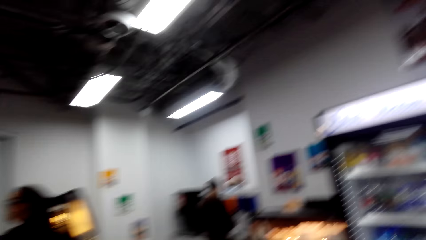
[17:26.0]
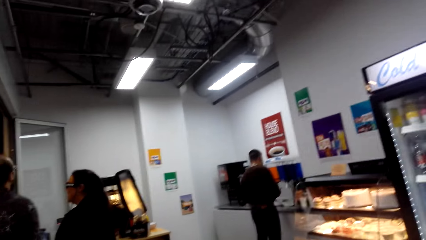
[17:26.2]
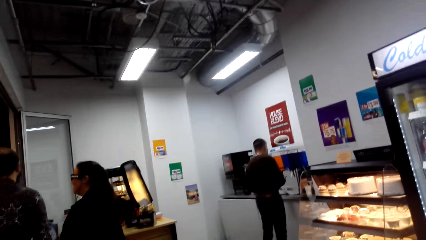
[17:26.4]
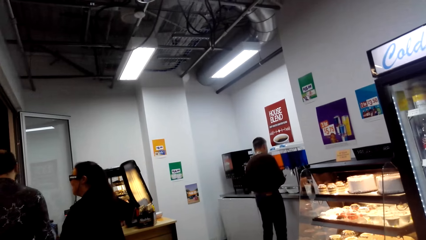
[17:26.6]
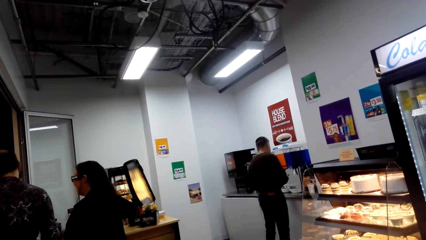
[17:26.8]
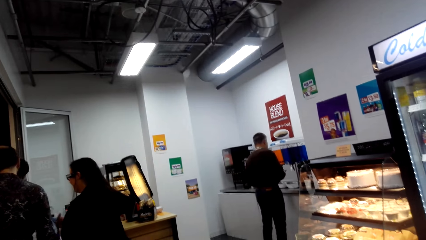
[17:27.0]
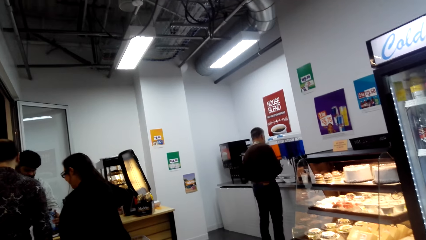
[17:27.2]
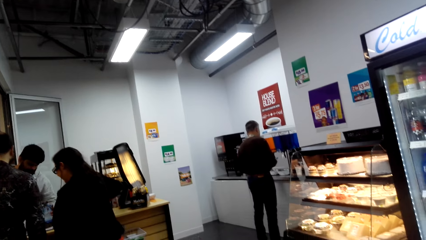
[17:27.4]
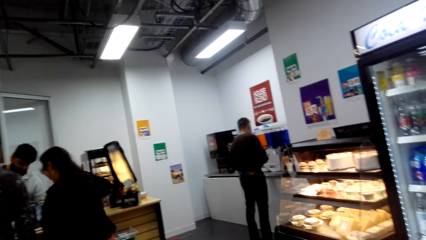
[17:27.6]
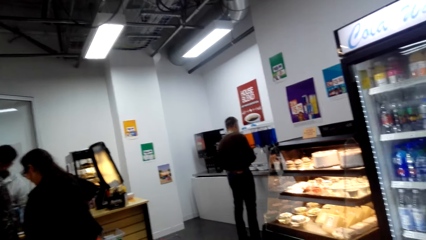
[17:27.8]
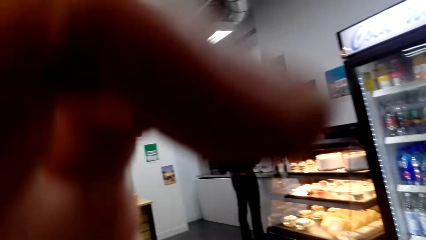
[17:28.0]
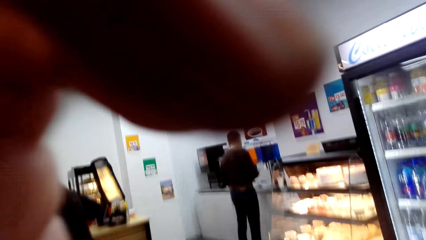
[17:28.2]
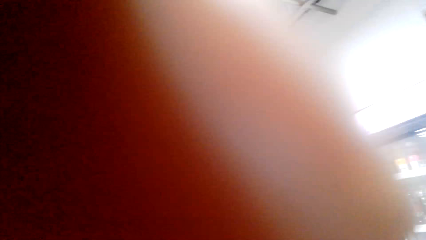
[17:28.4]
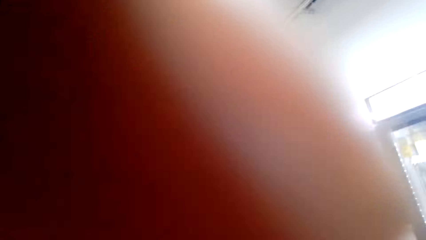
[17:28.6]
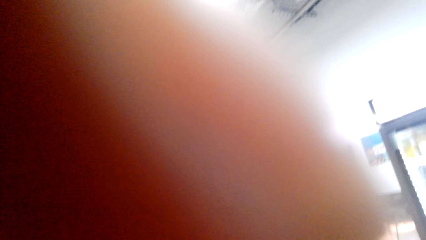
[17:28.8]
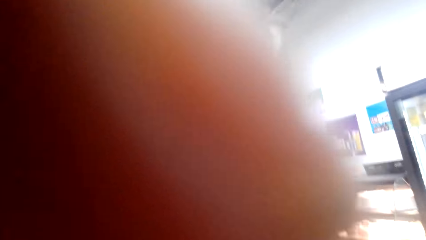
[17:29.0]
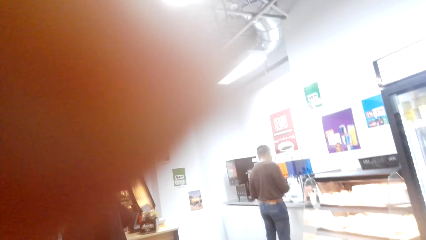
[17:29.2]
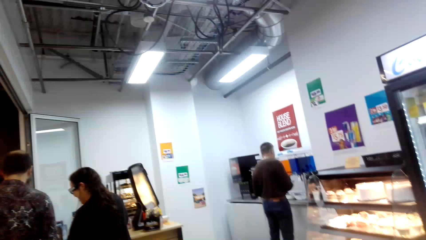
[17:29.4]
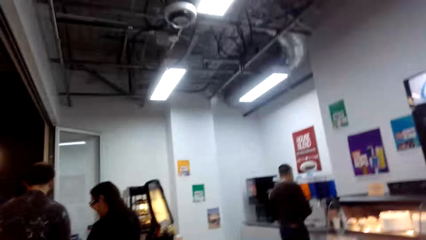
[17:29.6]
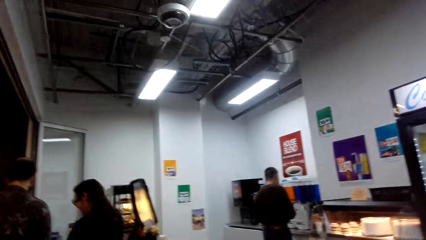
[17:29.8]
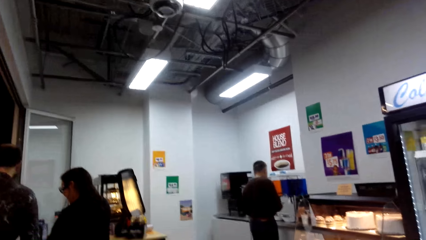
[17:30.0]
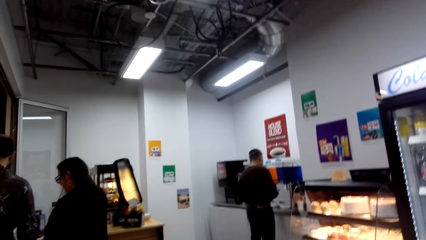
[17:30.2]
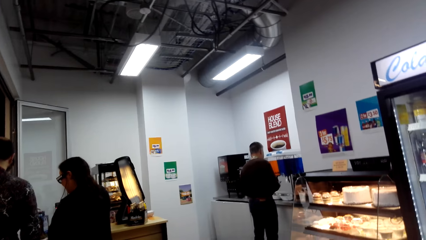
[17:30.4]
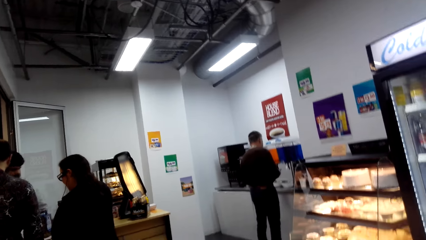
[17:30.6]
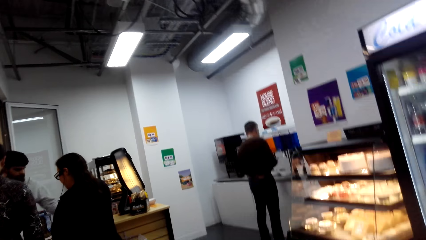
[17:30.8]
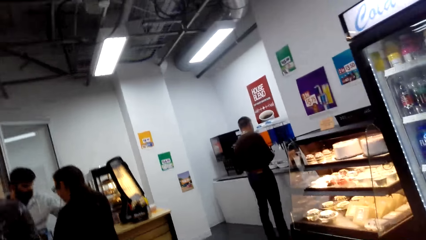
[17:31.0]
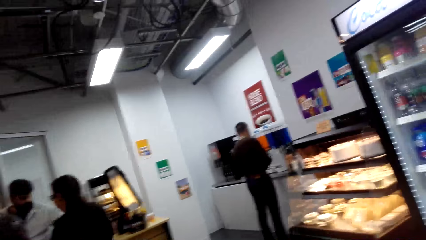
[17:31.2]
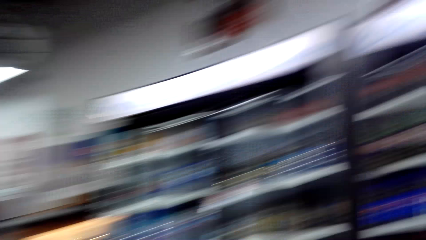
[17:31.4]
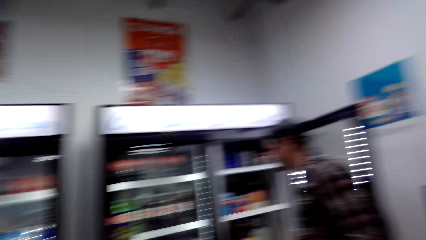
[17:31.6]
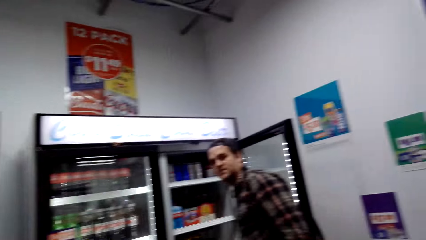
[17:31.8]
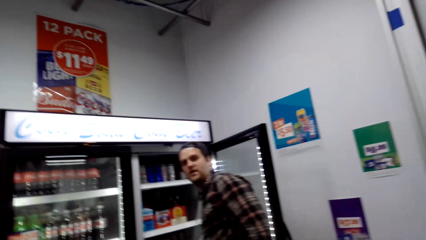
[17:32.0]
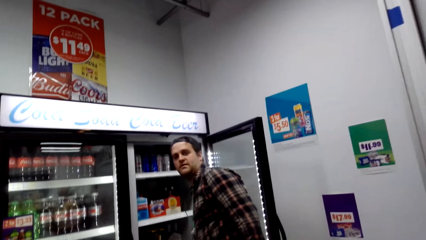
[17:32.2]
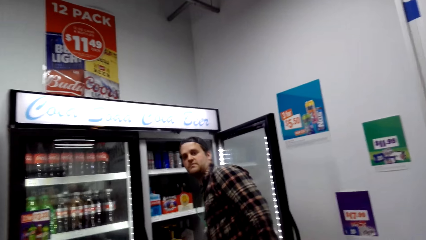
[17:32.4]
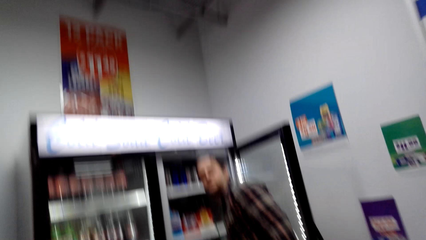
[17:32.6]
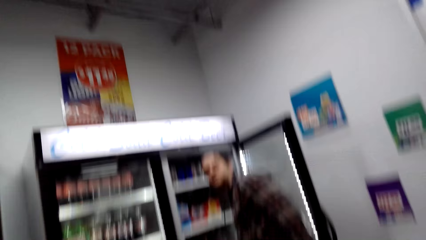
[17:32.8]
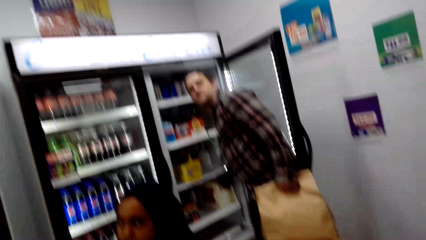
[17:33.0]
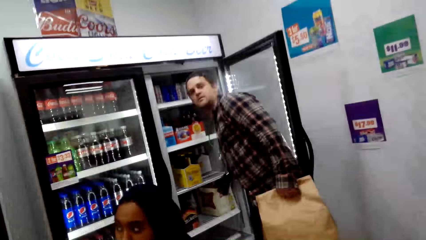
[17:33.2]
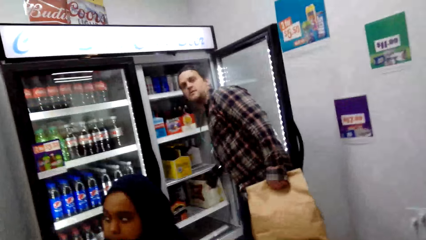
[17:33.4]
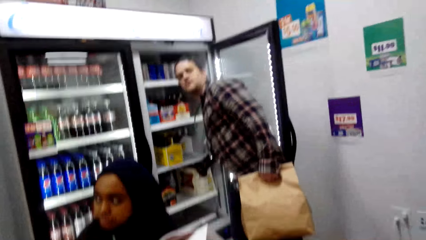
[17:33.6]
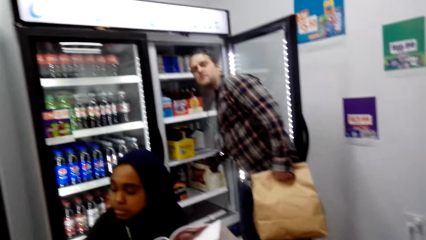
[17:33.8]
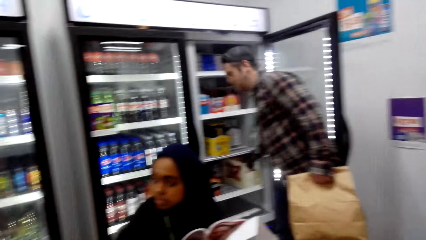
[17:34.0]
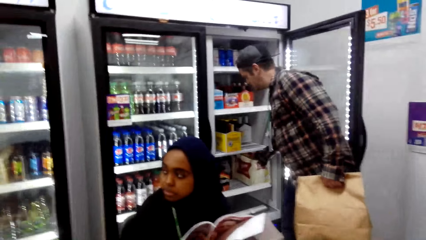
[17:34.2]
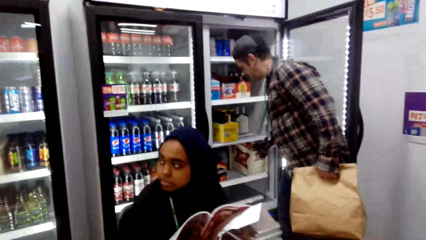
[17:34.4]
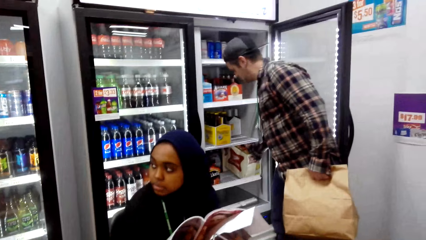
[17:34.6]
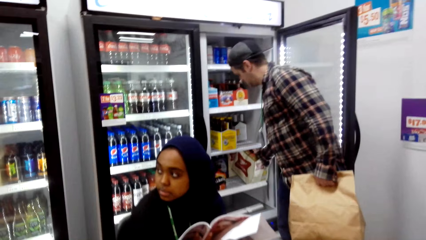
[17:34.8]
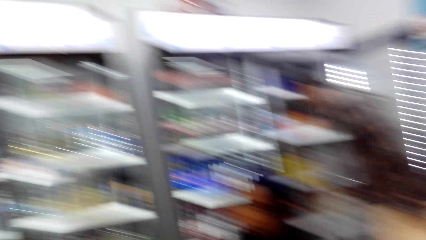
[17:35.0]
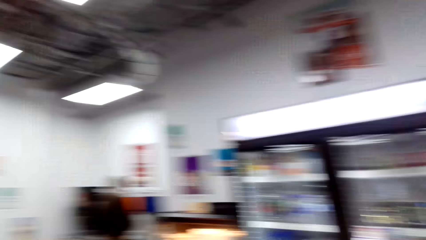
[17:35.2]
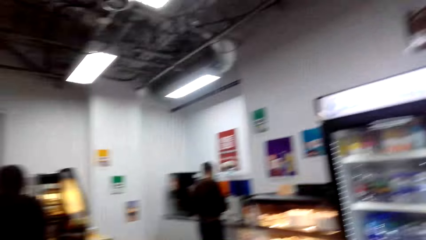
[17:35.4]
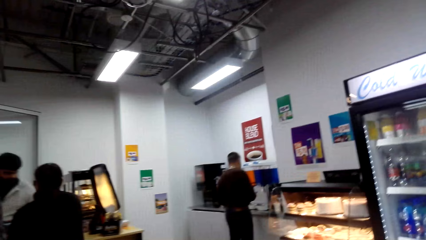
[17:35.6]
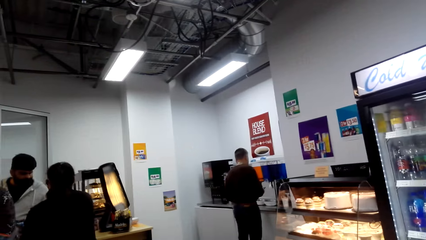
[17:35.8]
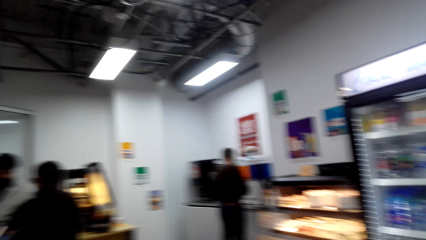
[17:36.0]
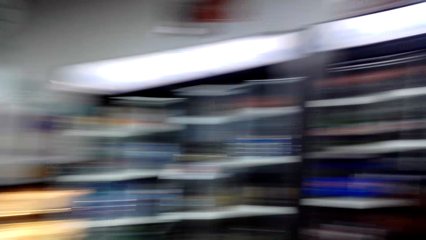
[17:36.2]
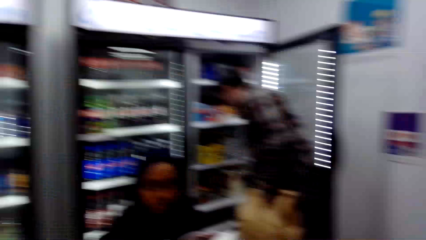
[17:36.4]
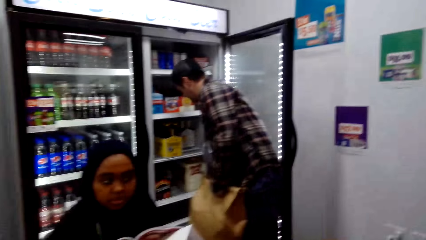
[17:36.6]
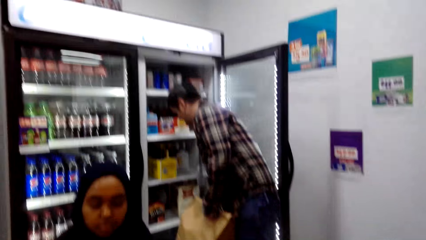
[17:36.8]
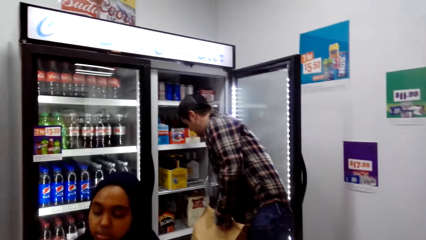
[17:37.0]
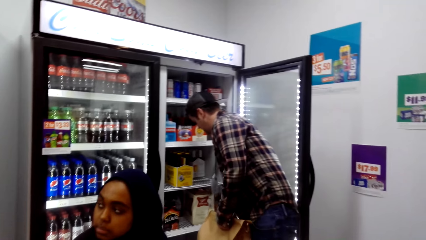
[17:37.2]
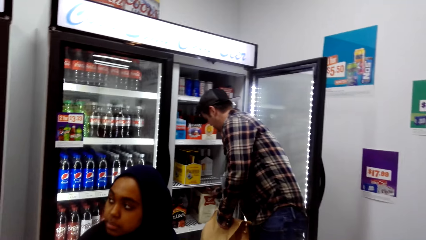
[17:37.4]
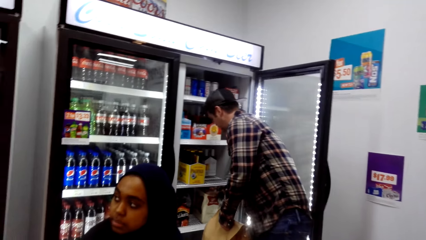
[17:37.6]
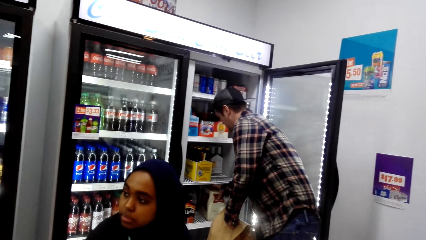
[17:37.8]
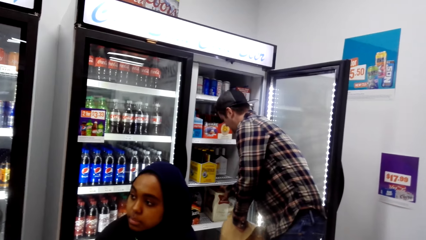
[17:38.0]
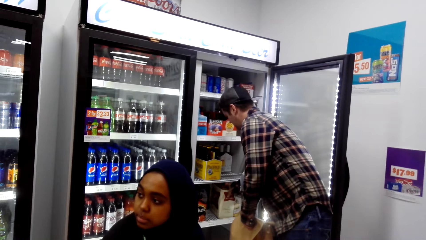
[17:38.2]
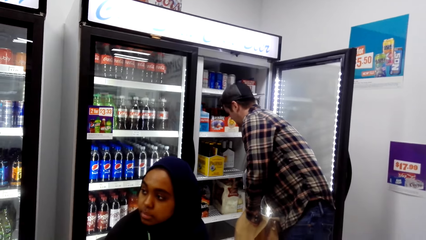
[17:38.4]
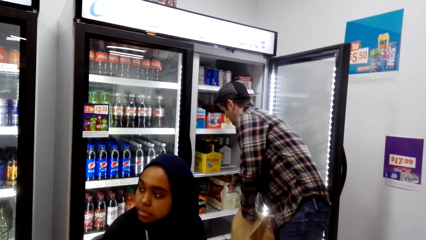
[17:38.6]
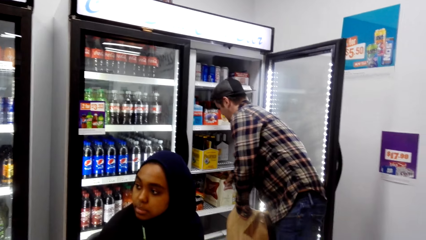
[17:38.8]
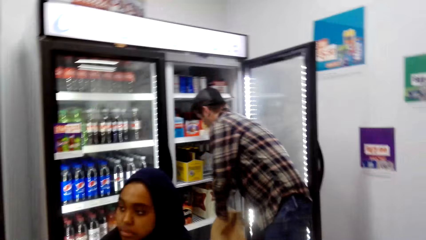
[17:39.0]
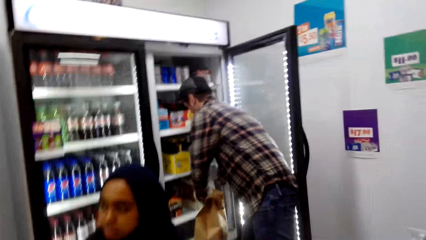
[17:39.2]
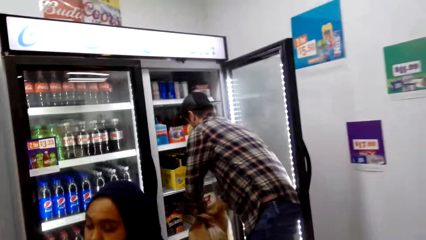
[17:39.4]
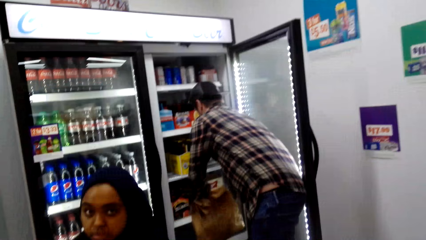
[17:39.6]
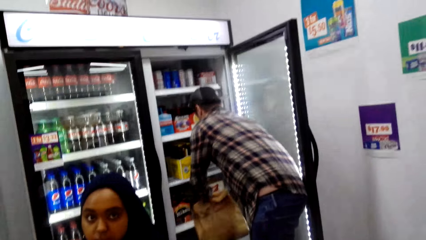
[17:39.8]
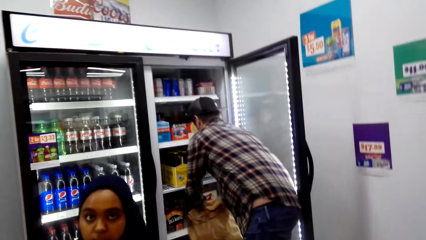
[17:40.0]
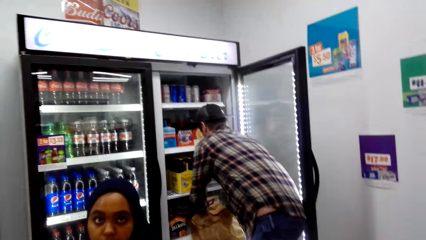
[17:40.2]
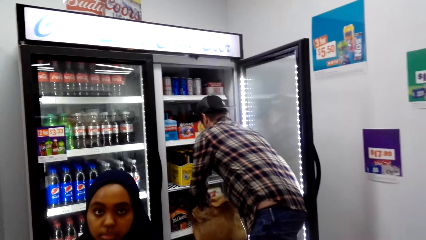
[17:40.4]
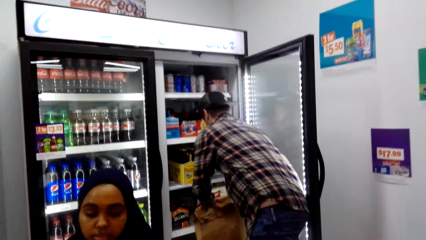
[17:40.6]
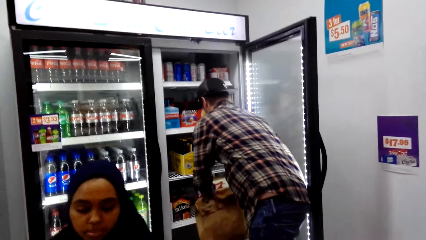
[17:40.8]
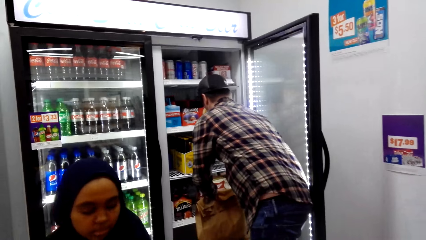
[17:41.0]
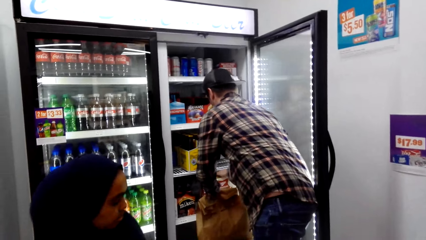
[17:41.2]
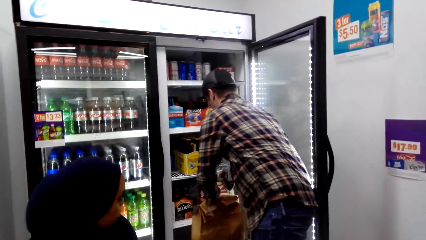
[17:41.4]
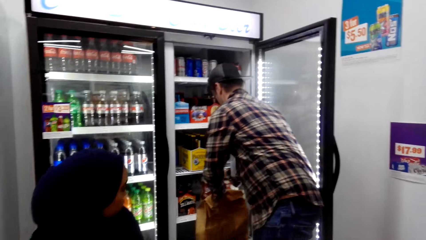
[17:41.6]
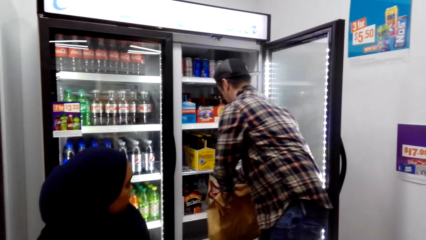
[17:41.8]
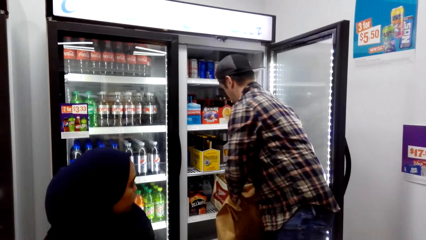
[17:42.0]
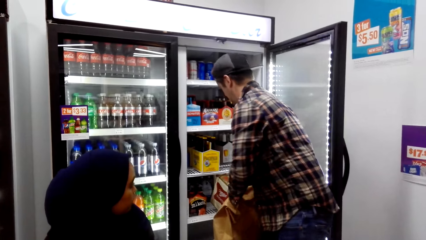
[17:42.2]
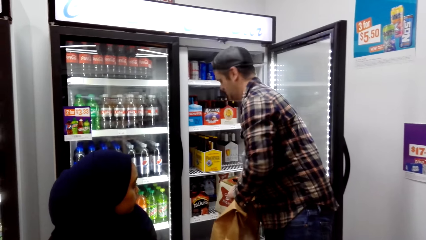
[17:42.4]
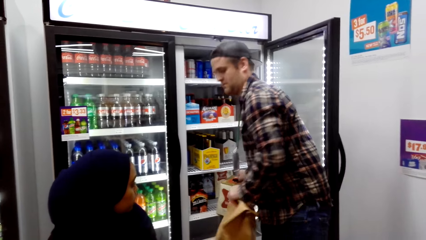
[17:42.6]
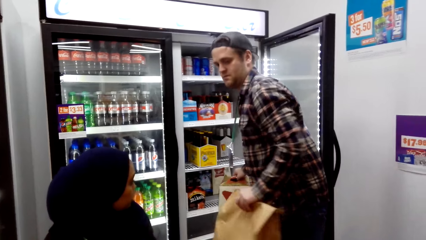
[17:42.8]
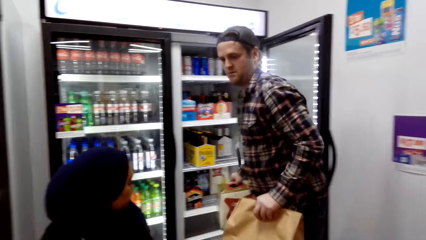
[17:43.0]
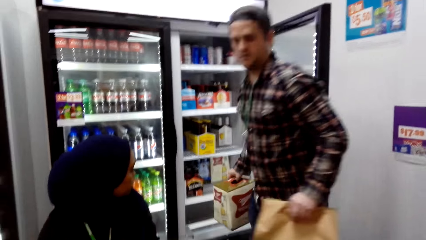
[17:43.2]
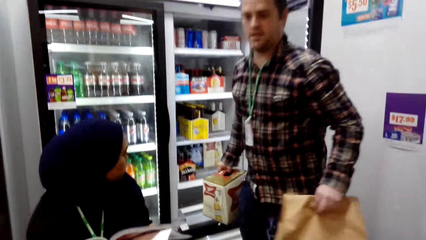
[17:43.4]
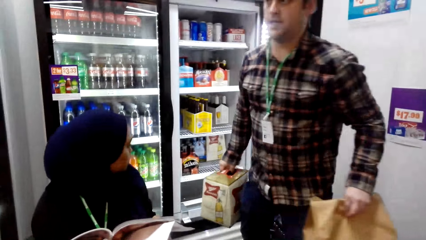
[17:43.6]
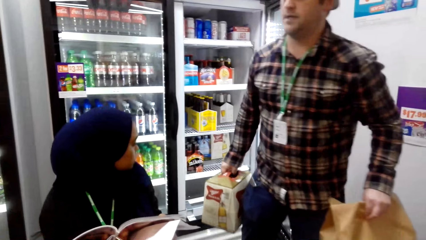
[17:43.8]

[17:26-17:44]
The camera wearer moves the hand and looks around. A man moves the box. The man picks up something from the fridge. The camera wearer looks around. The man picks up the box.
